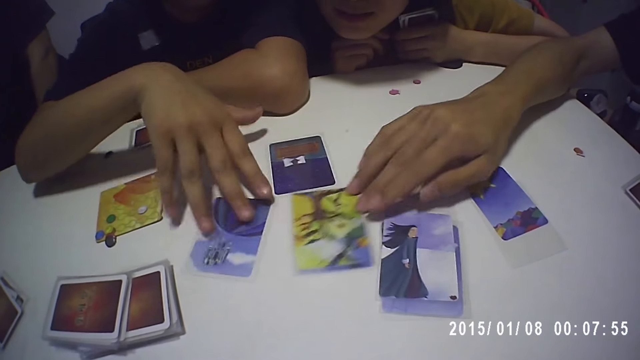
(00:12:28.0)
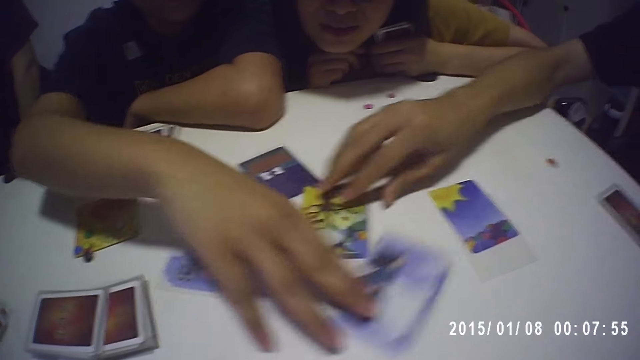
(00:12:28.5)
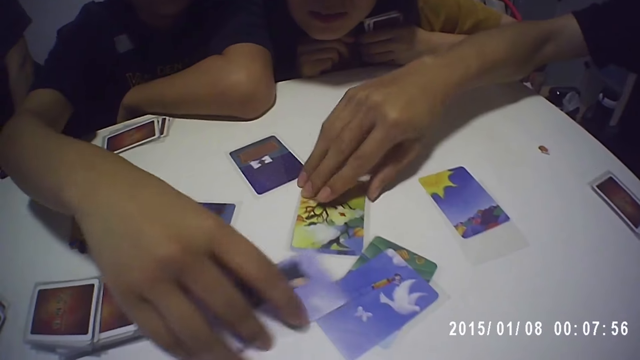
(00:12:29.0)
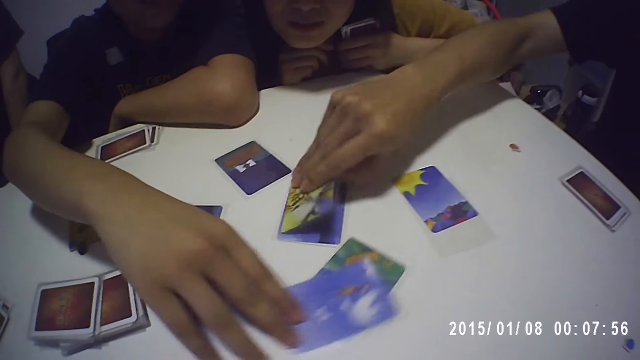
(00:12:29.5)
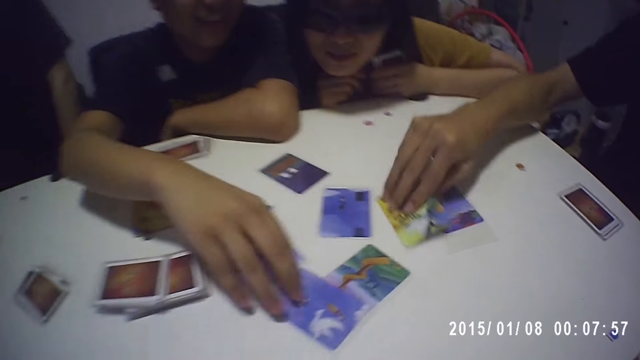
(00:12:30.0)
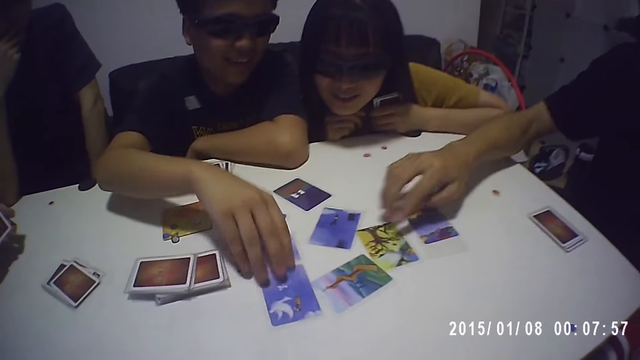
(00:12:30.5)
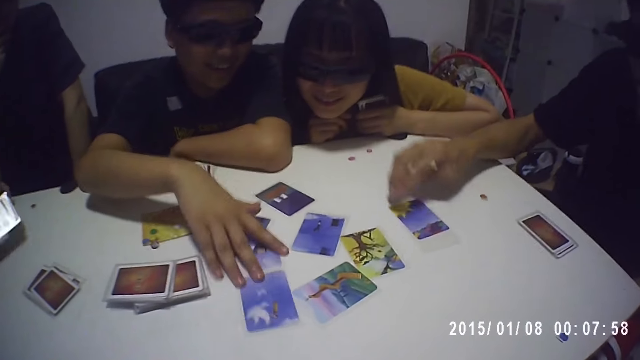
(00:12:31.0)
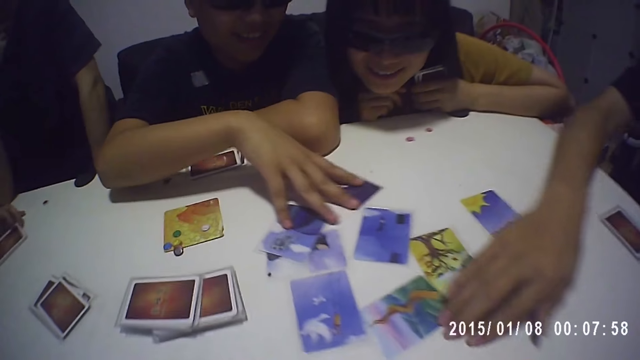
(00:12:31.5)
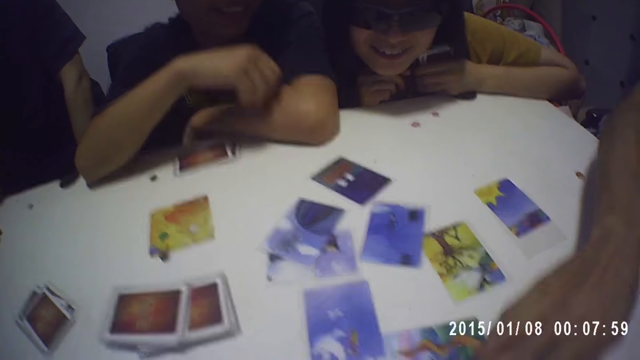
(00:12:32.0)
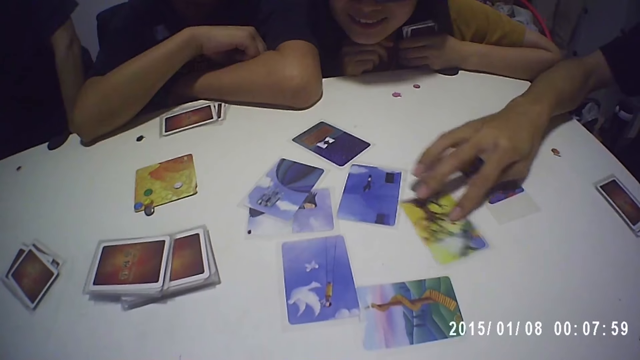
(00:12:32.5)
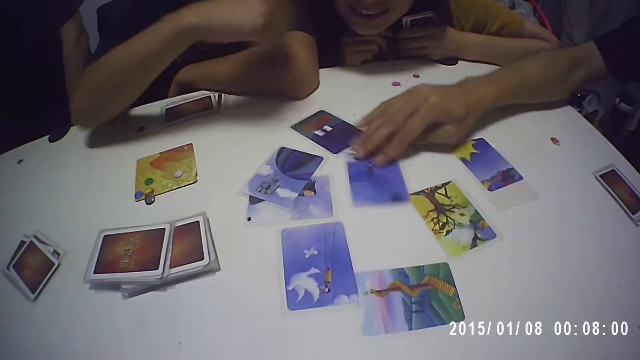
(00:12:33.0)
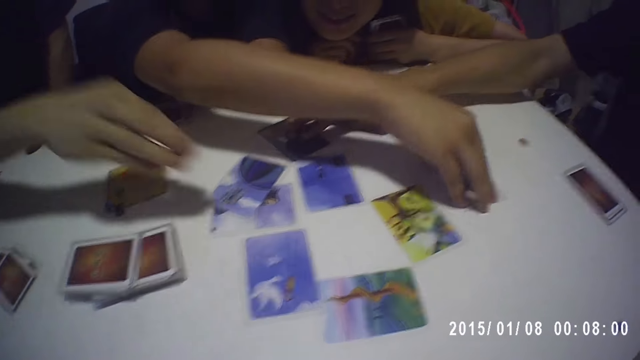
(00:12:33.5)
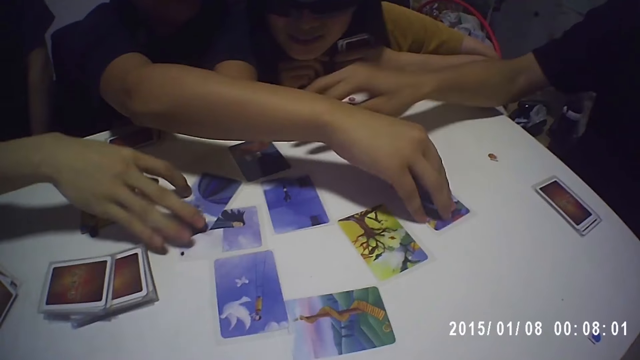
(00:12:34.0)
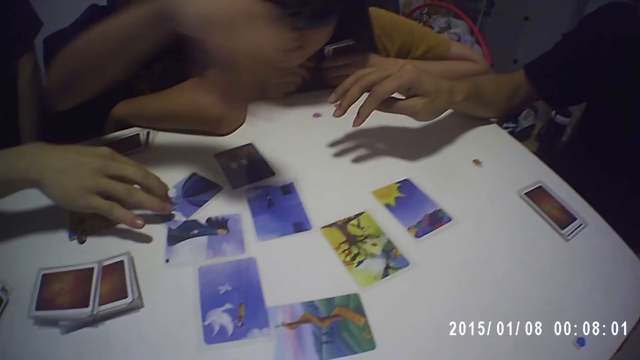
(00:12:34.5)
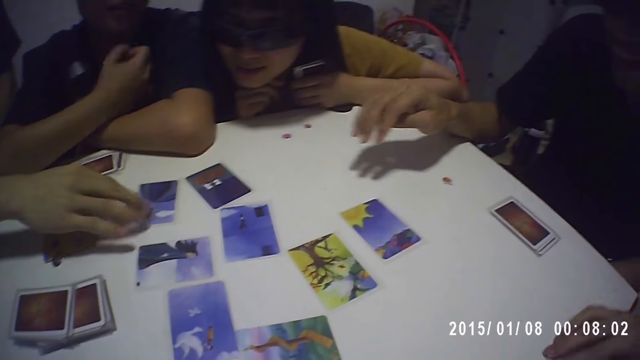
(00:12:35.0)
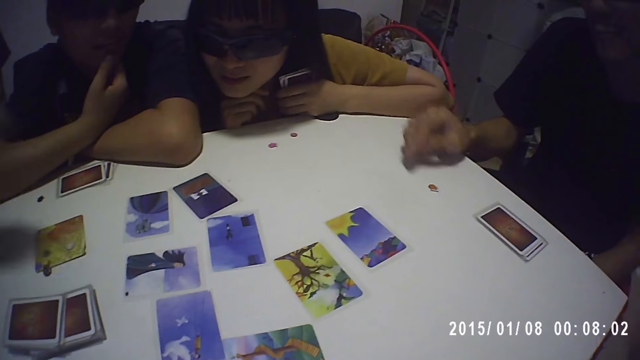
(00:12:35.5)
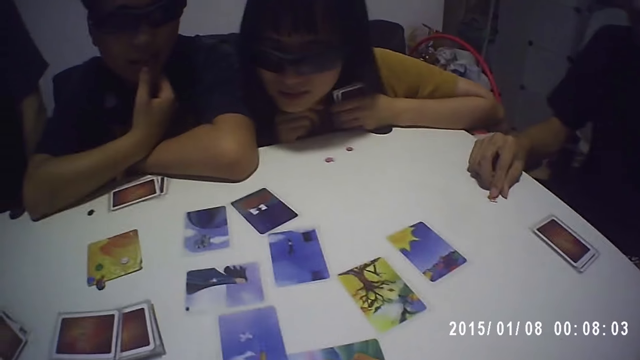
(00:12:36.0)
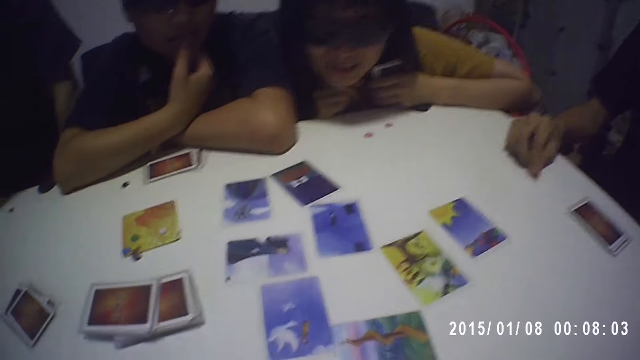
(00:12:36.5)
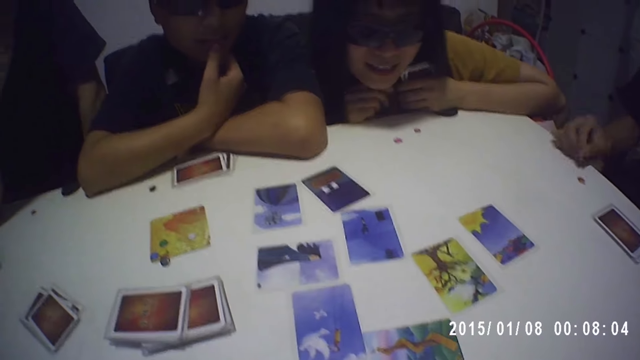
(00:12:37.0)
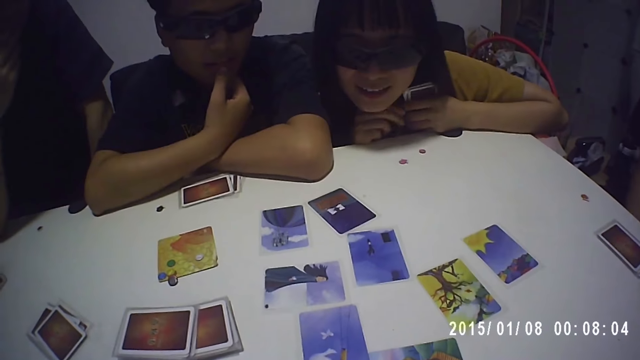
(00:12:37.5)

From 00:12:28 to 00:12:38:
A man takes a card from the table with his right hand. The man drops the card on the table with his right hand. A woman drops some cards on the table with her left hand. The woman moves a card on the table with her right hand. Another man picks the blue chip from the table with his right hand.

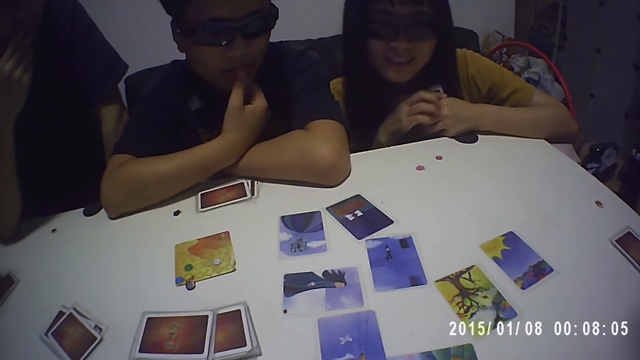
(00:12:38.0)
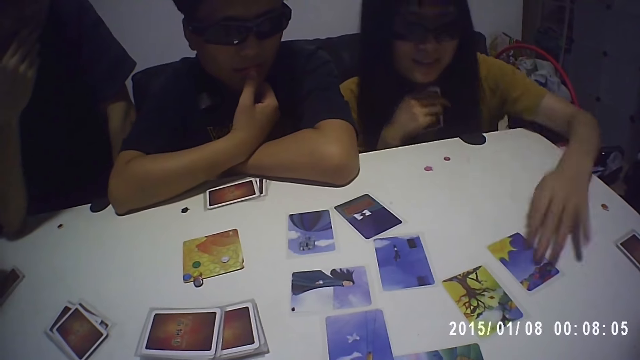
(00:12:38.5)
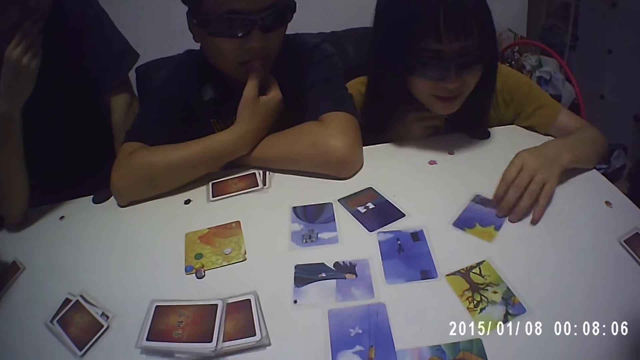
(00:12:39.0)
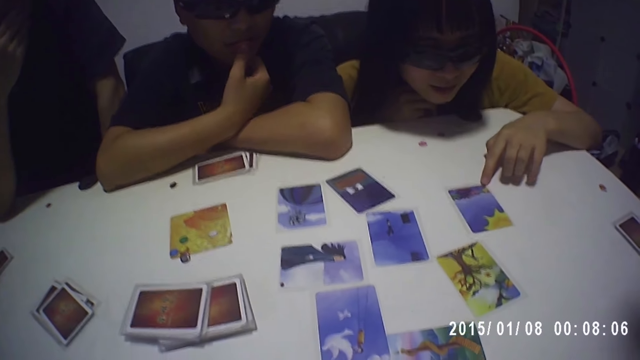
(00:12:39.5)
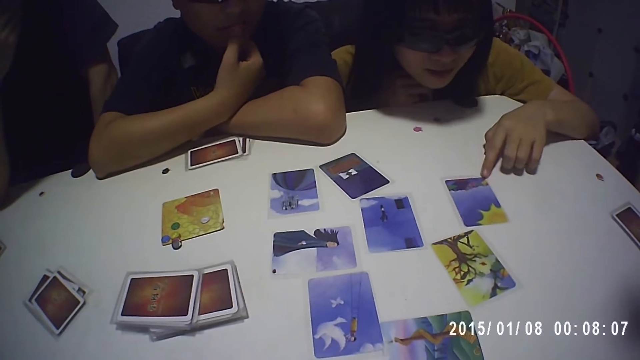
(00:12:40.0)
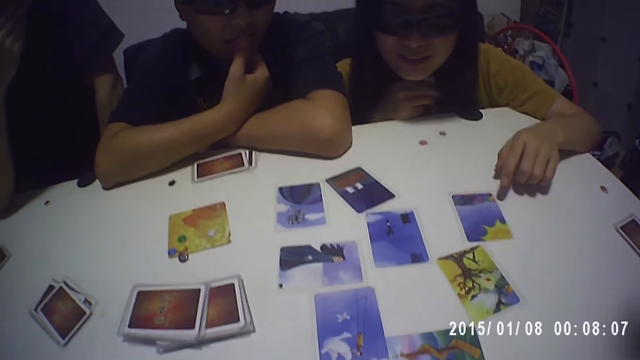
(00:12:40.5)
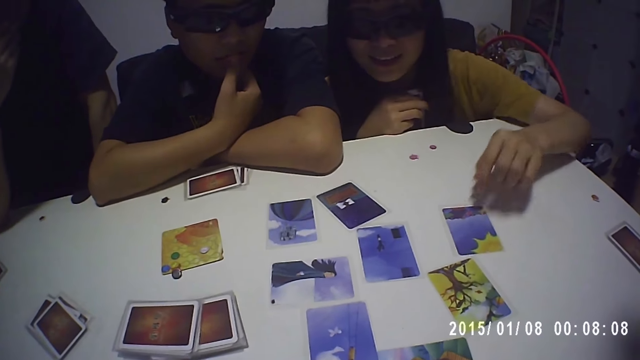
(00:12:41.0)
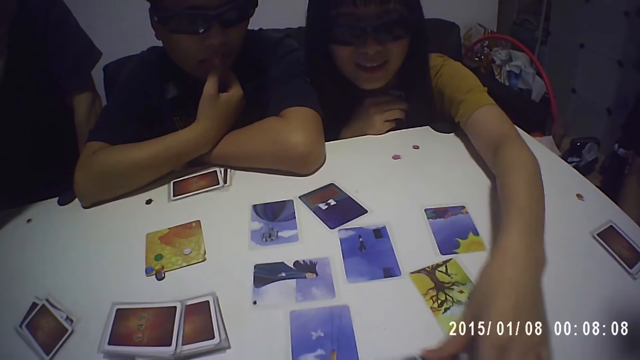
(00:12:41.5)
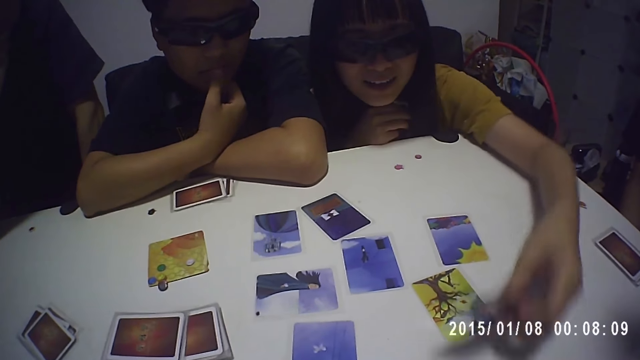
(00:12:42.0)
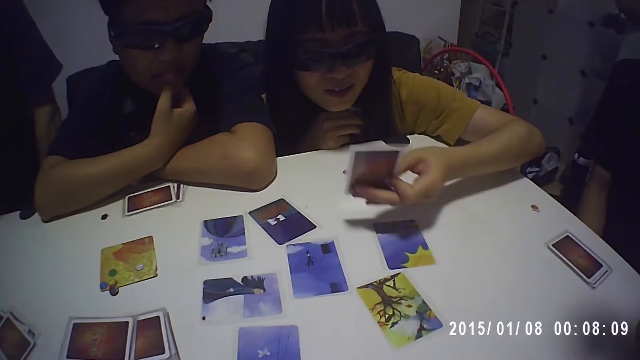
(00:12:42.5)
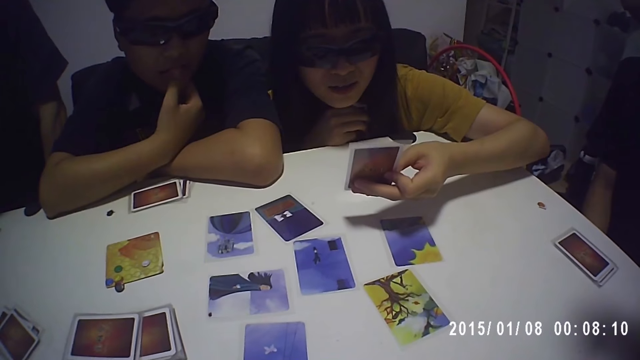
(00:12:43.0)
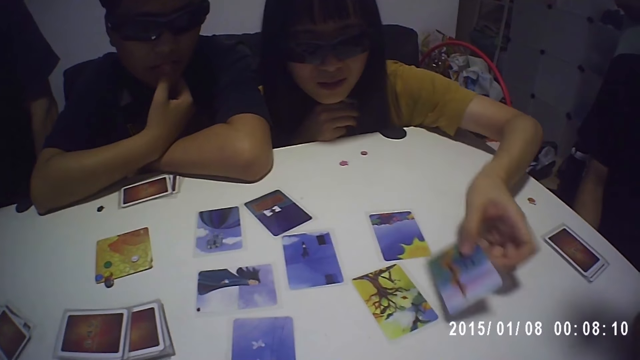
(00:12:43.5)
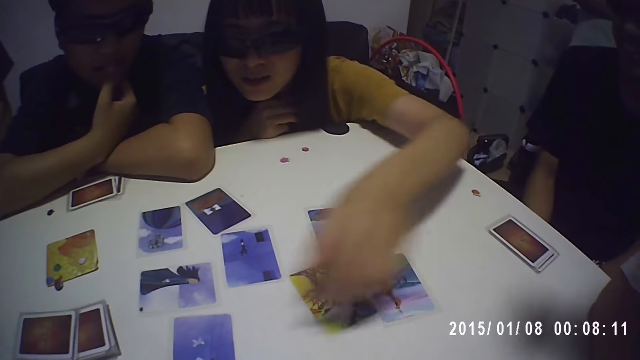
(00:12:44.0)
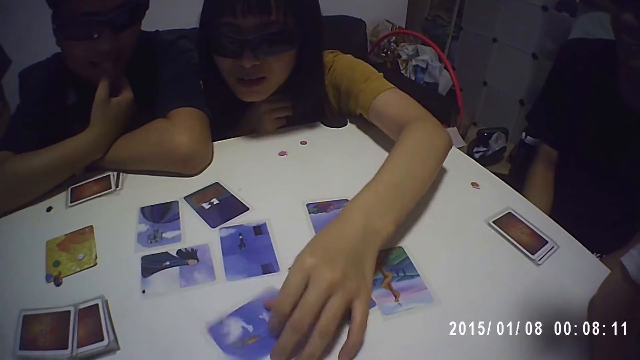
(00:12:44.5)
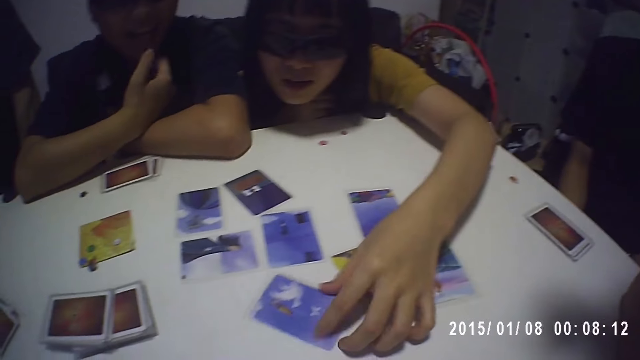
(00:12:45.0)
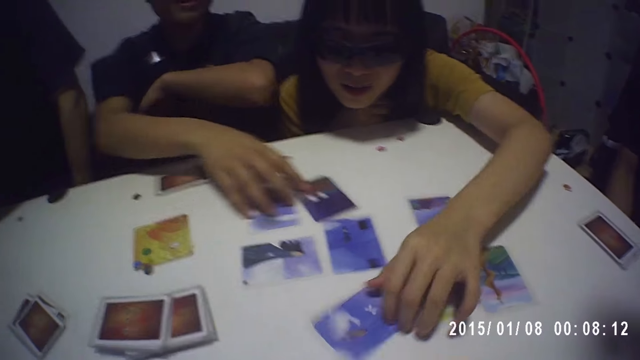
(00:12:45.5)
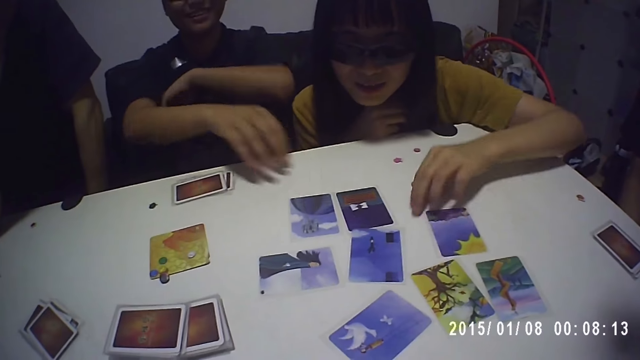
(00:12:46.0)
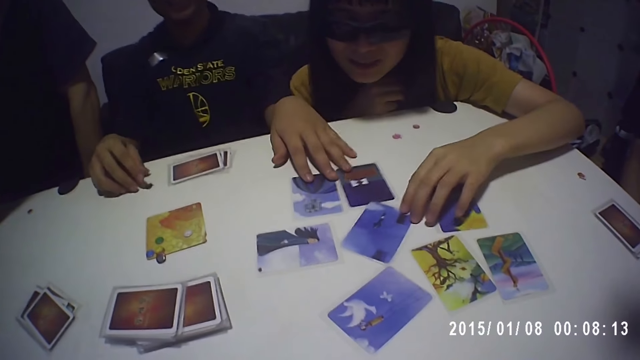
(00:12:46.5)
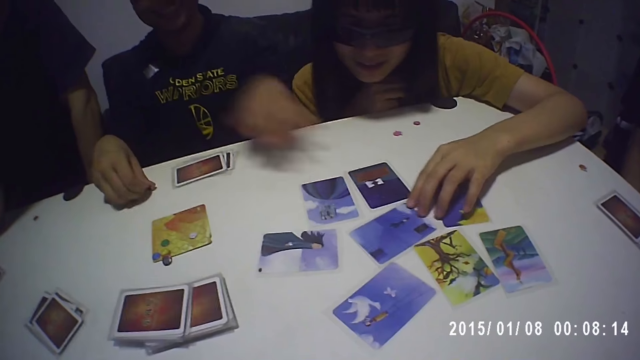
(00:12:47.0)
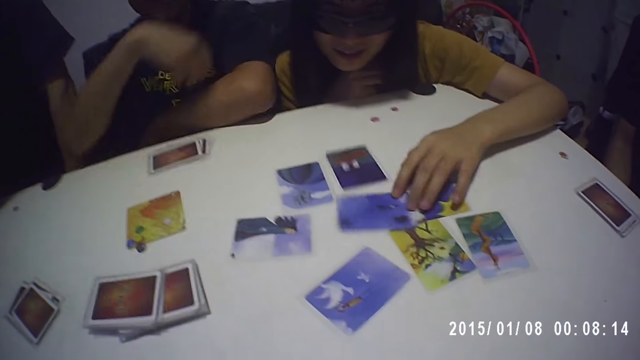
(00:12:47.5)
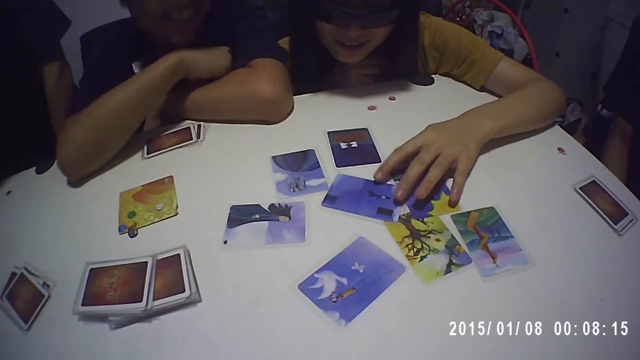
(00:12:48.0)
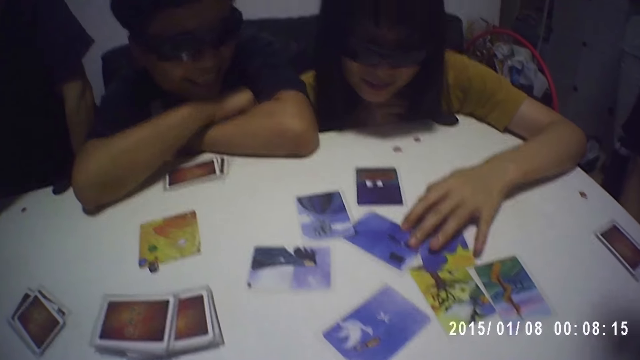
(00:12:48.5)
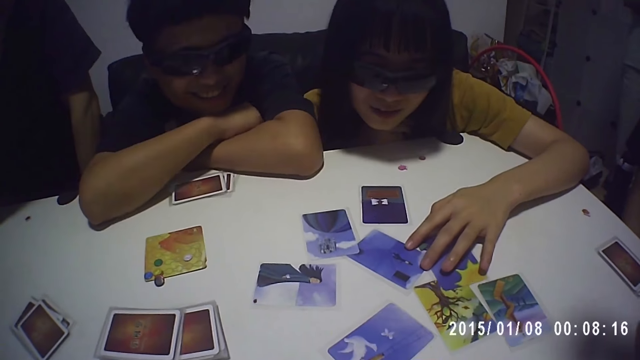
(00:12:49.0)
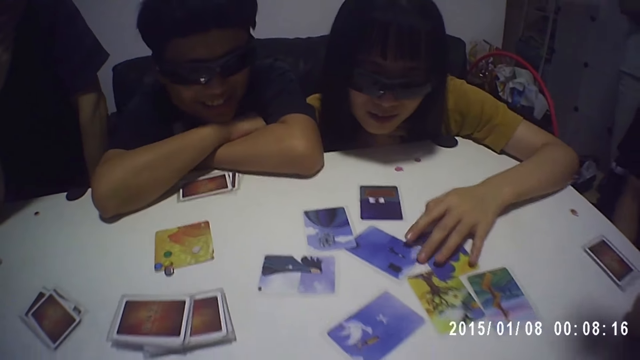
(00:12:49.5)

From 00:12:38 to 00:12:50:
A woman moves a card on the table with her left hand. The woman takes a card from the table with her left hand. The woman drops the card on the table with her left hand. The woman turns some cards on the table with her left hand.
